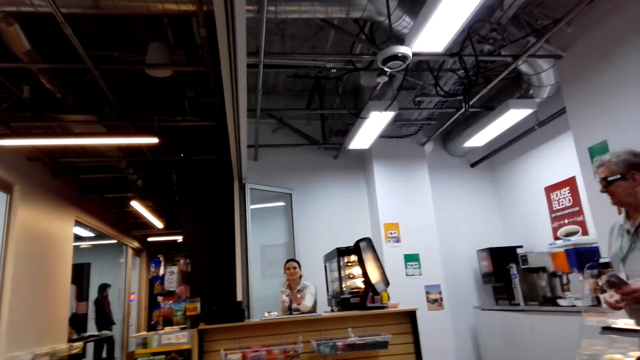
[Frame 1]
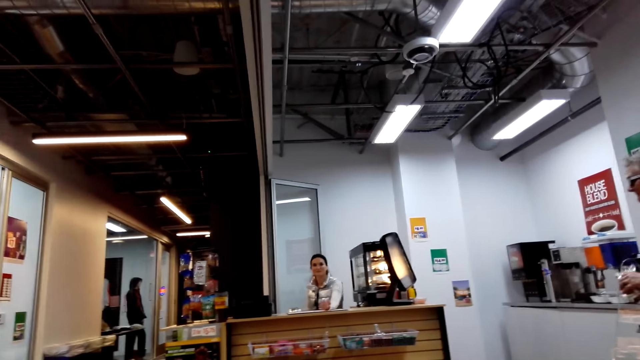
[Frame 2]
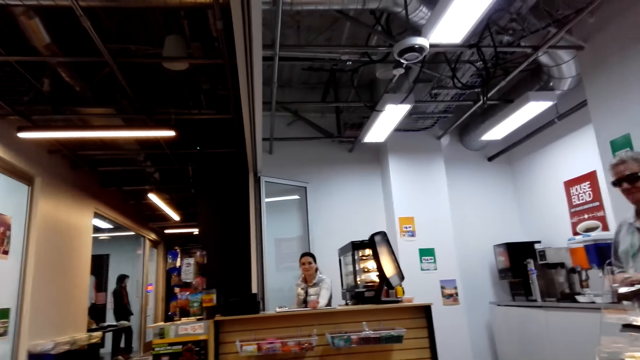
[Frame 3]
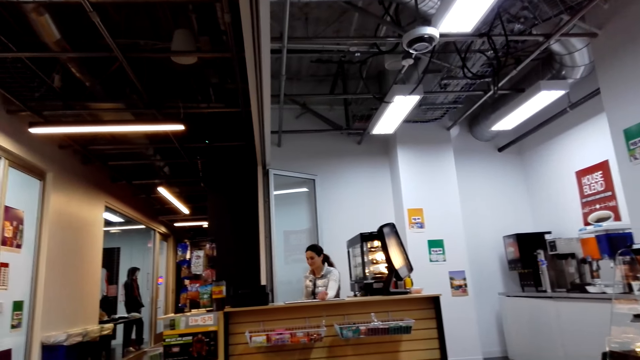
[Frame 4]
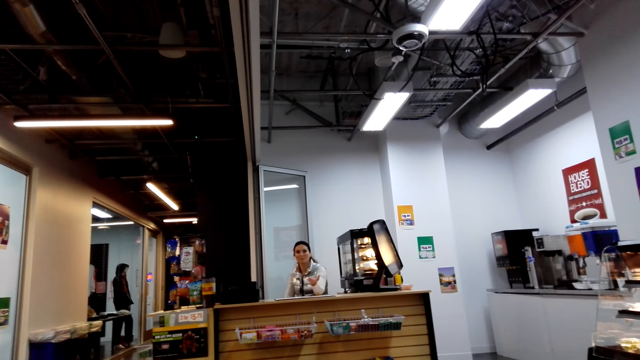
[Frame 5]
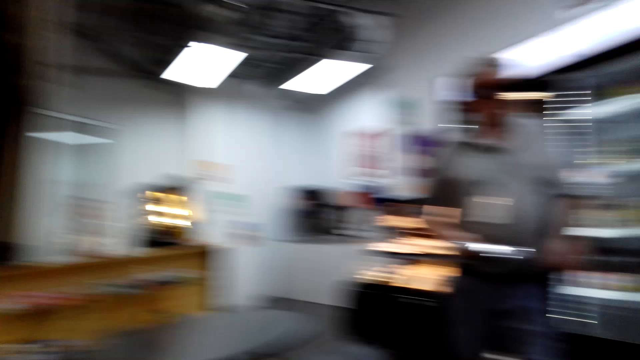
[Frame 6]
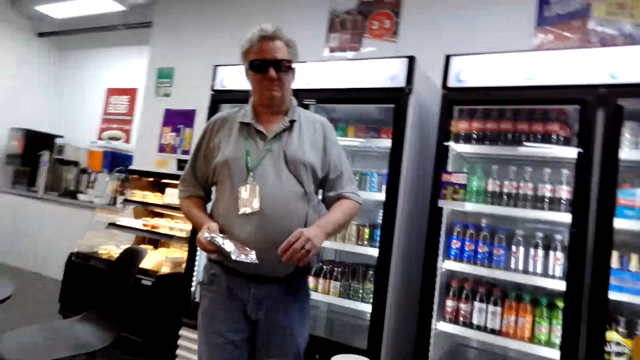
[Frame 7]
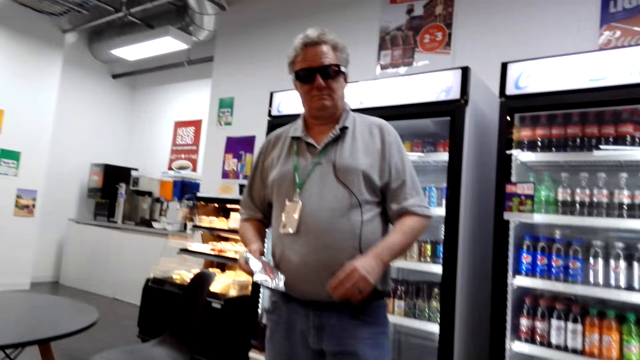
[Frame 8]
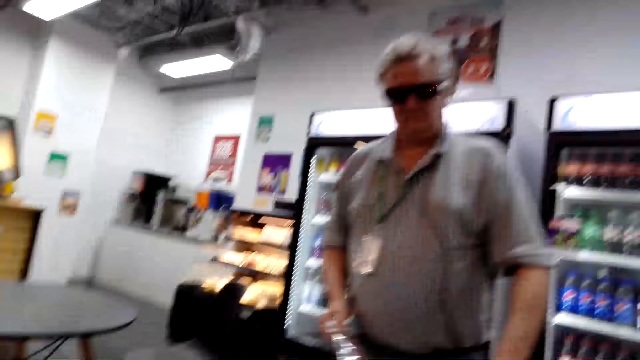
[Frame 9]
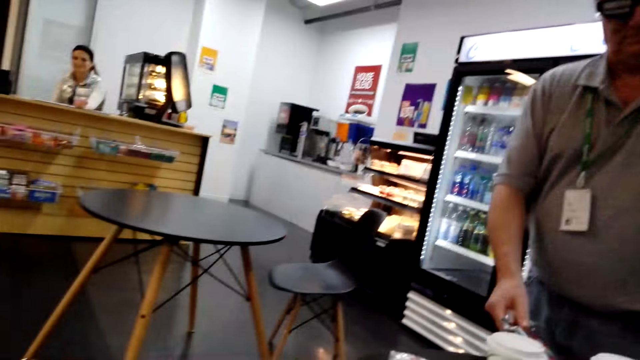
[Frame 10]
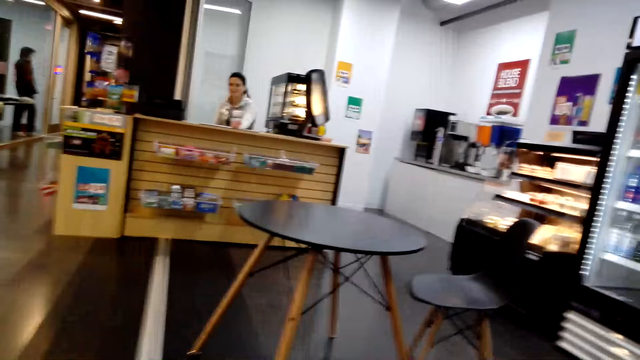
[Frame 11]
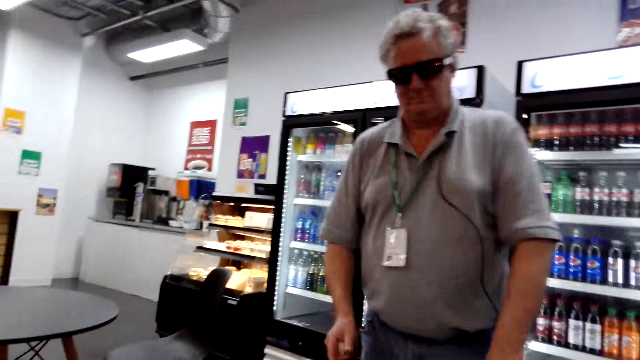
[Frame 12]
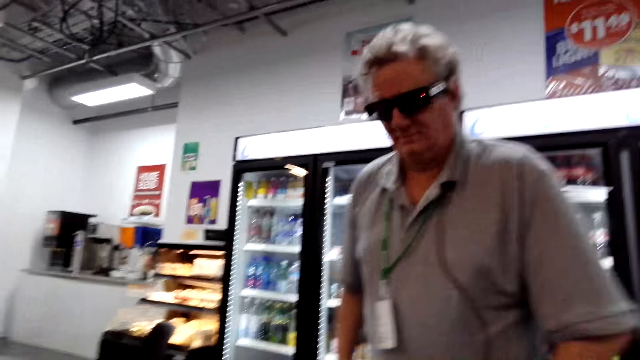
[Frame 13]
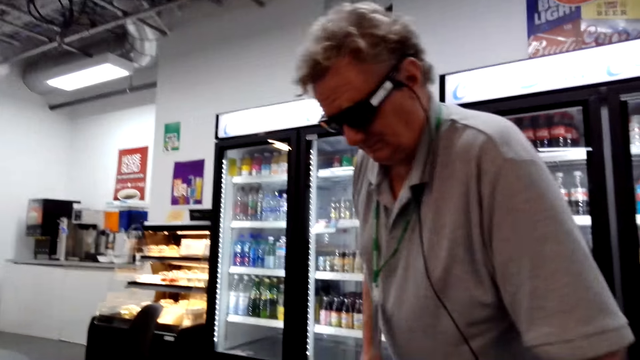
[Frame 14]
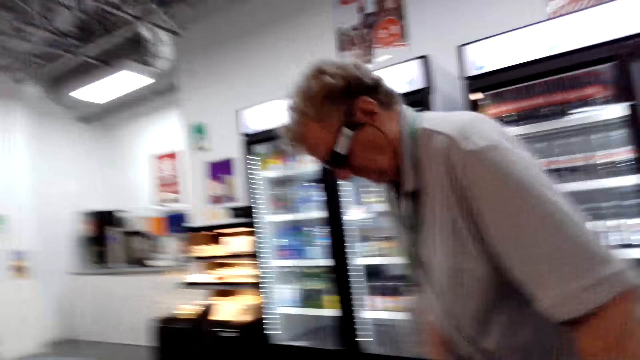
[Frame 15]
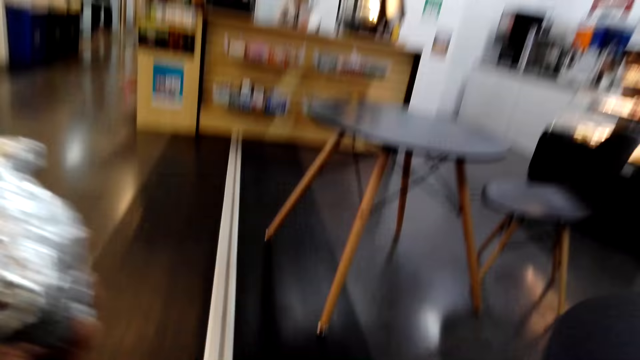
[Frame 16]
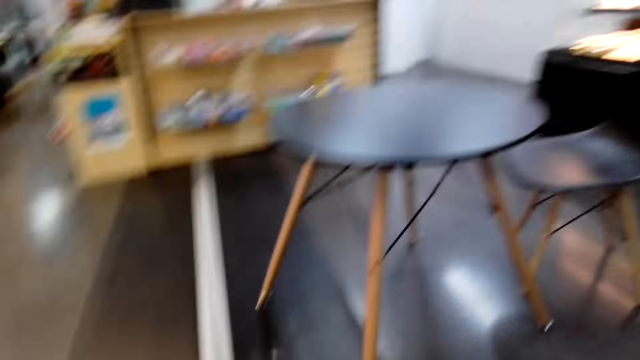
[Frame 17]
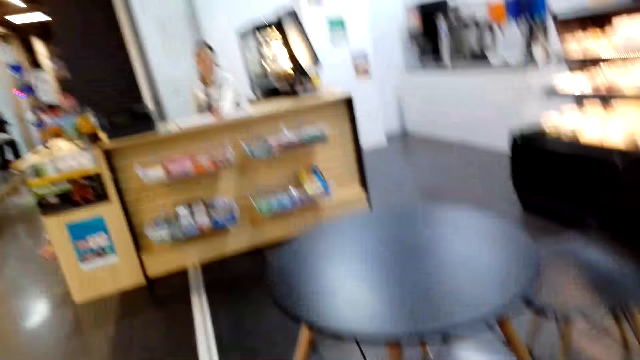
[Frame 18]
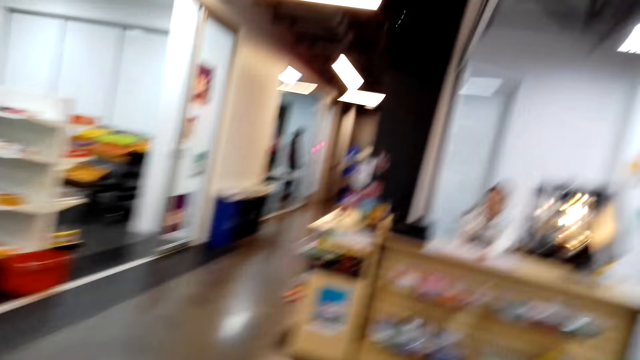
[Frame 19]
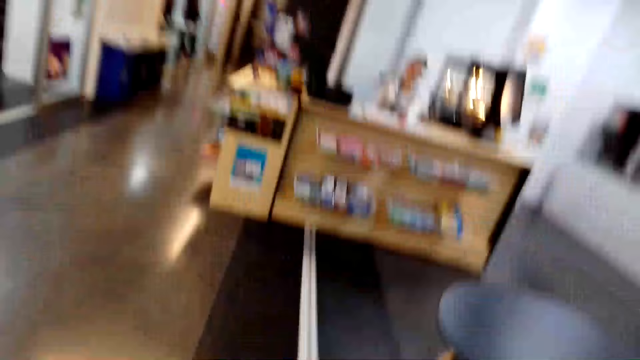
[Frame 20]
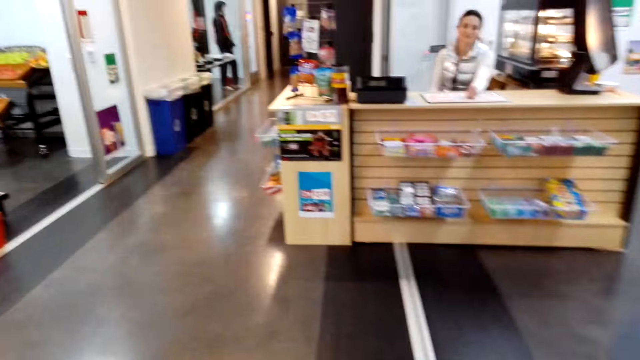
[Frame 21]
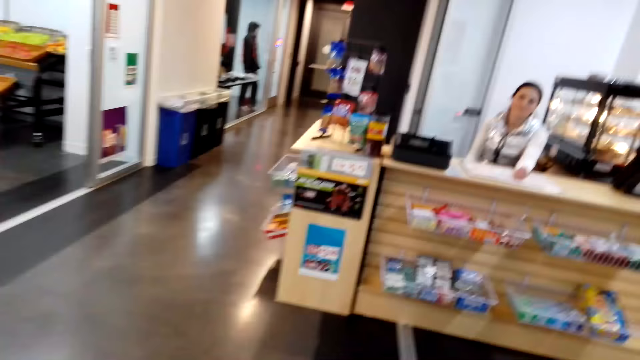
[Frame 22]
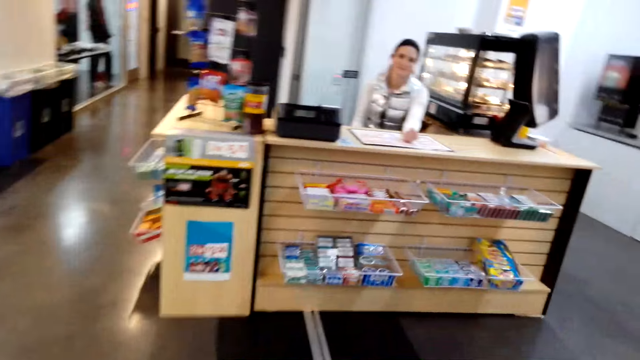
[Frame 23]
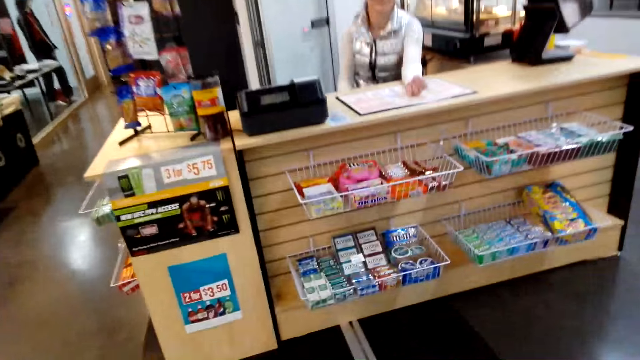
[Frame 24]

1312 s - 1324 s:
A person speaks to the camera wearer. A man stands in the store, puts the hotdog on the table and sits on a chair in the store. The camera wearer walks around.

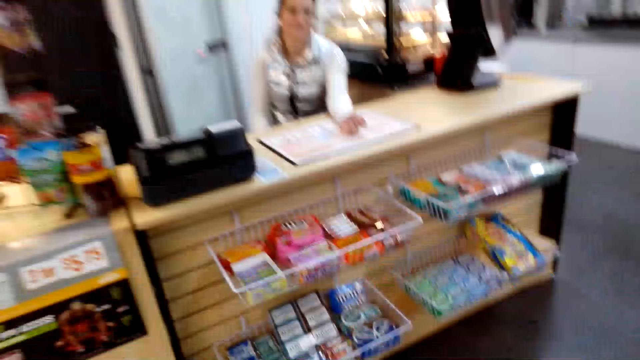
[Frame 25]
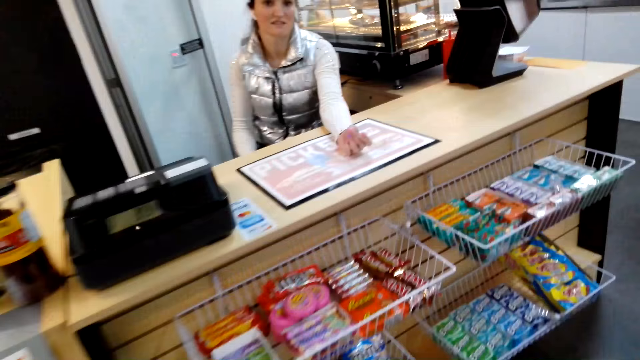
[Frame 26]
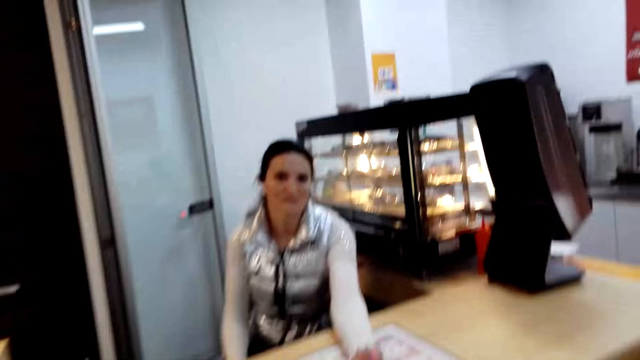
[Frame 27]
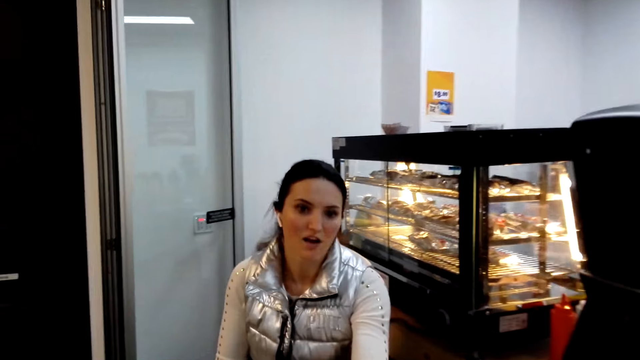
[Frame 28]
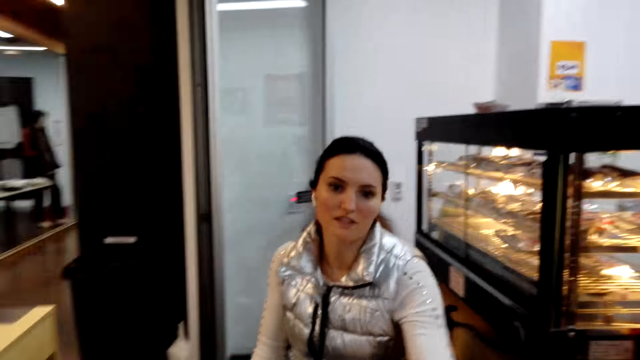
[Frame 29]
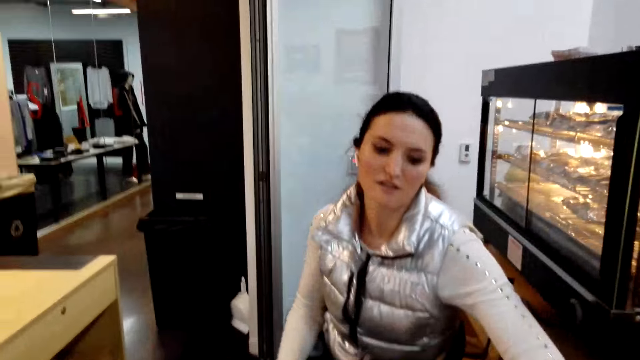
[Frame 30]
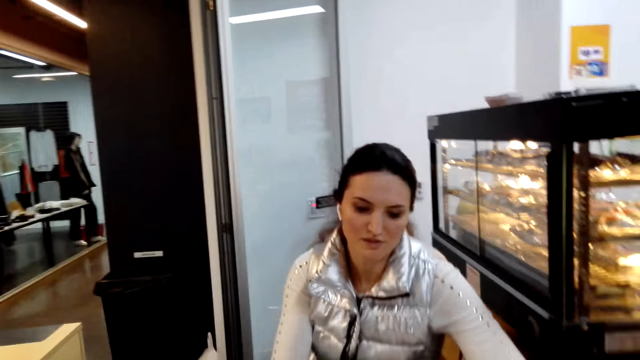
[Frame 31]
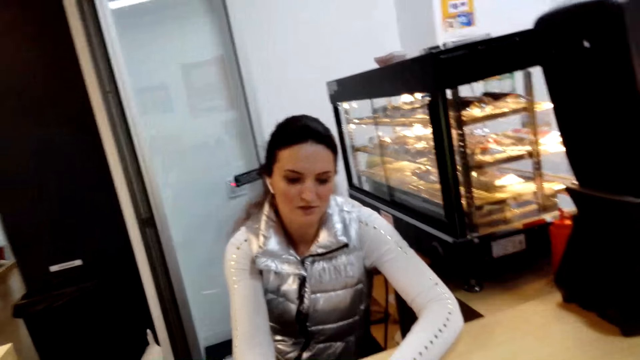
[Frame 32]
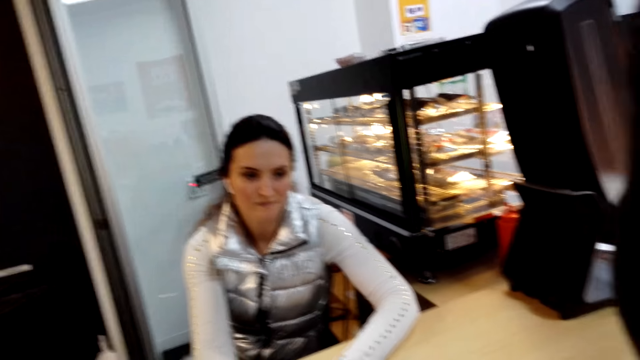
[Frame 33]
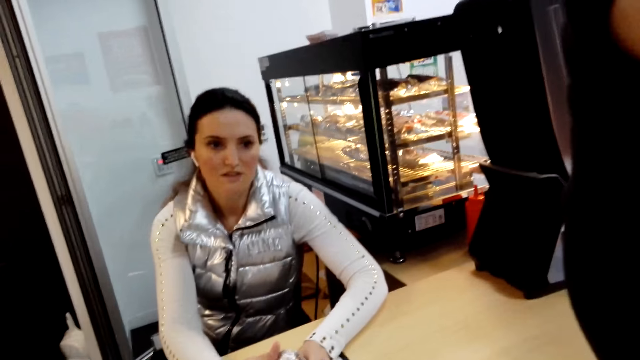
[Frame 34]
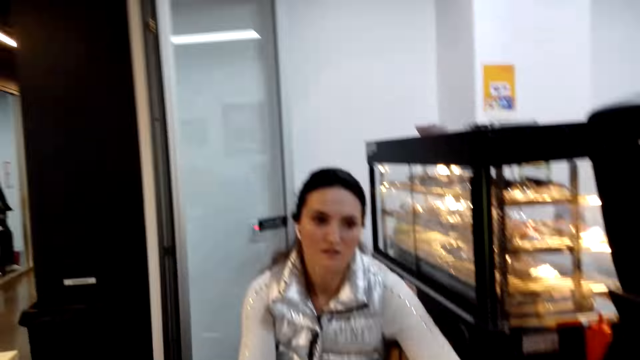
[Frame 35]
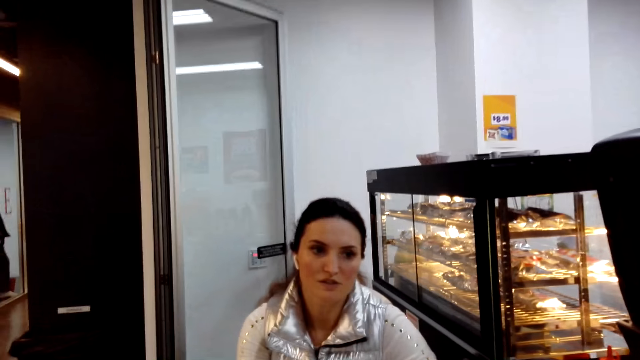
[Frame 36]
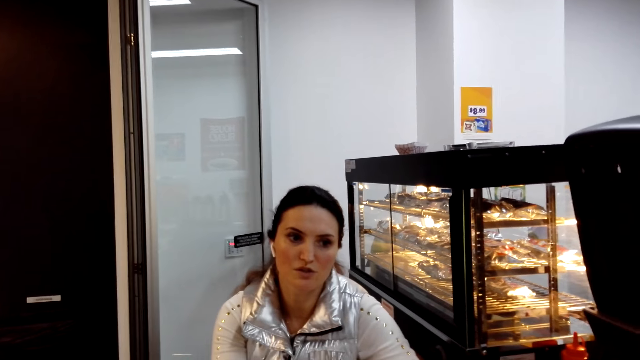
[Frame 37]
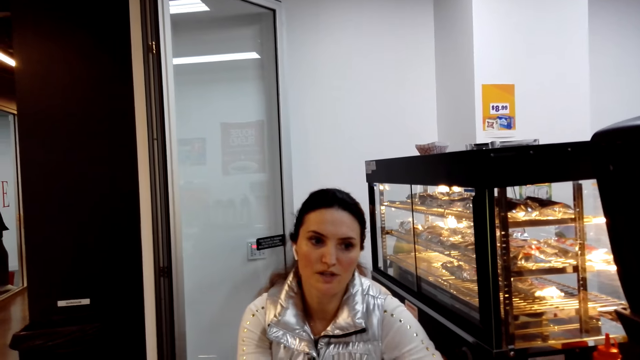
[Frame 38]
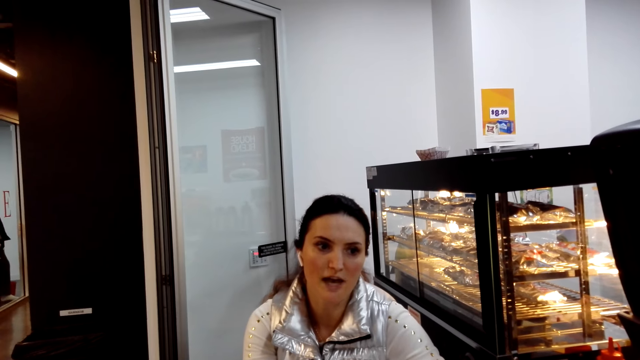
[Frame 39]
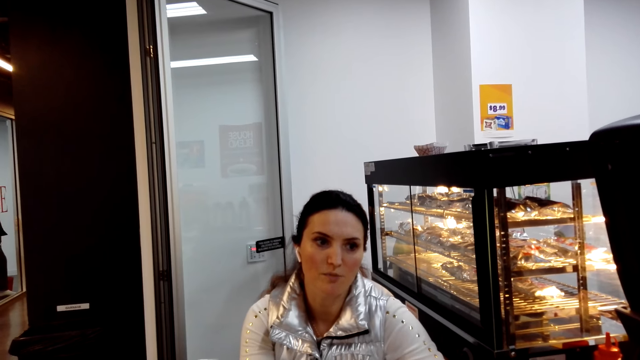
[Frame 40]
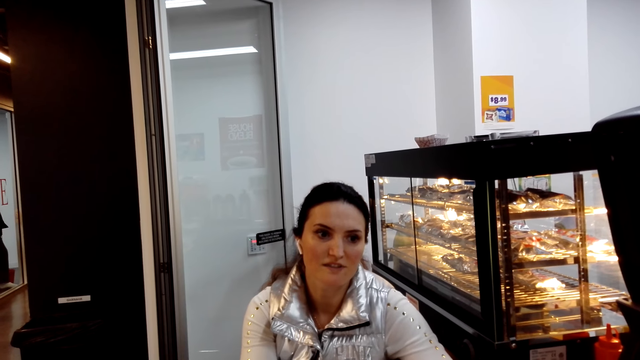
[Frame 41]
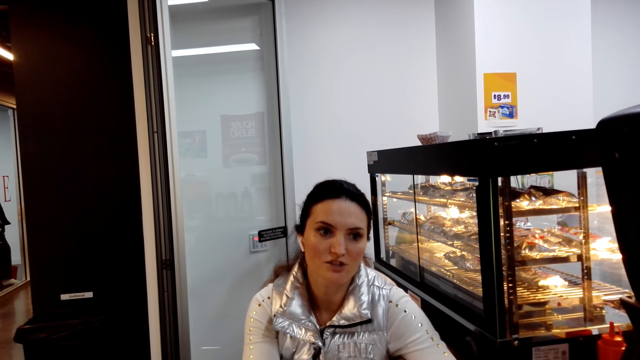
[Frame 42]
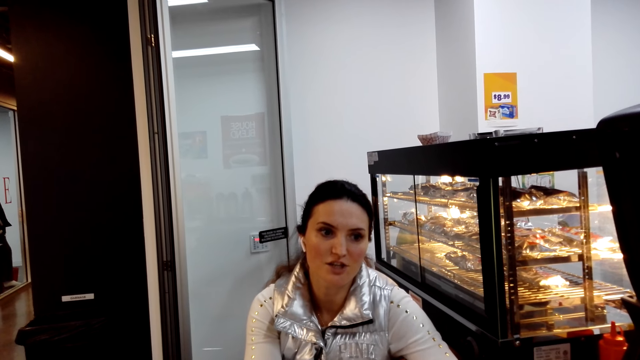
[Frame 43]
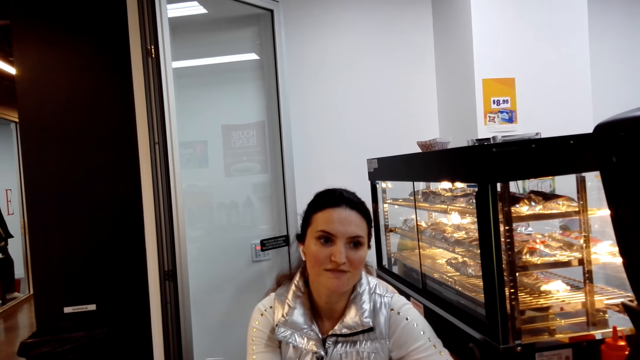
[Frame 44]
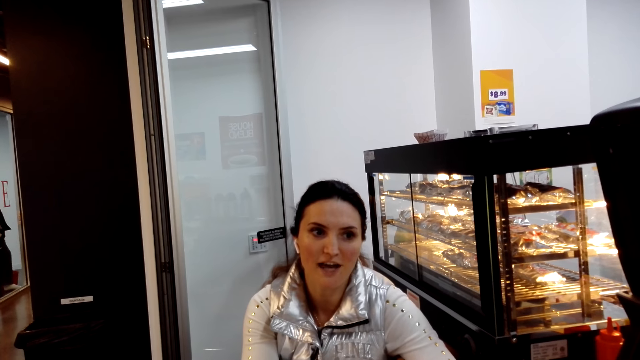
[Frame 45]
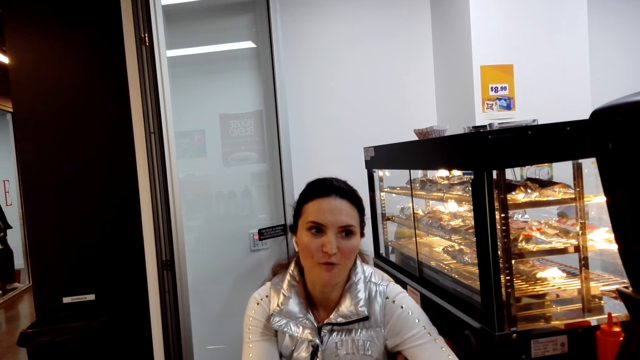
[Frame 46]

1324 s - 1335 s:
The camera wearer stands at the counter. They give a person a sandwich. They speak to the person. The person speaks to another person.
